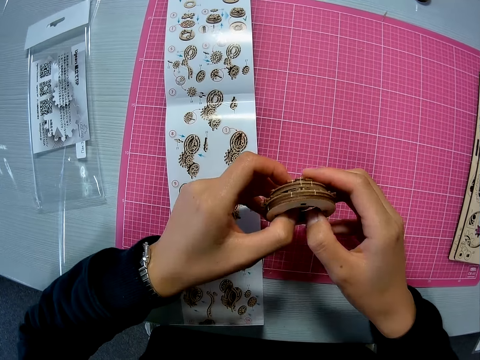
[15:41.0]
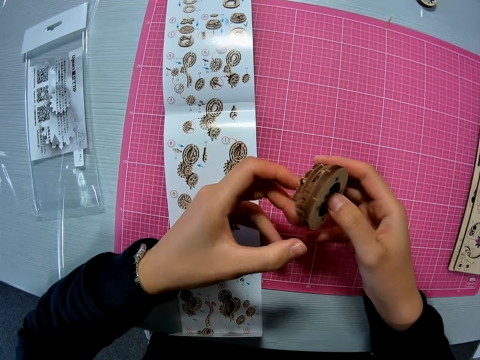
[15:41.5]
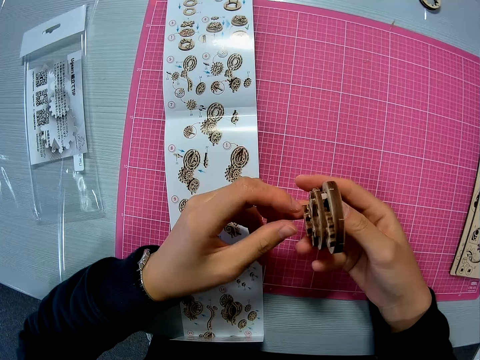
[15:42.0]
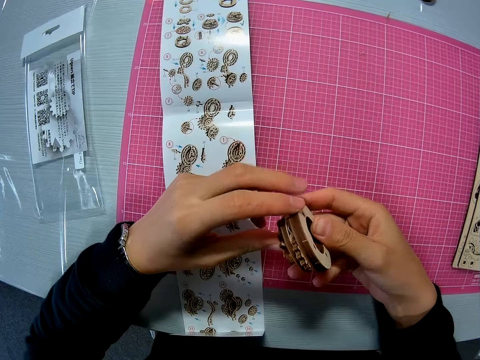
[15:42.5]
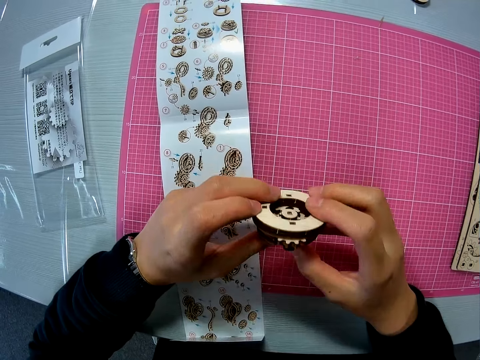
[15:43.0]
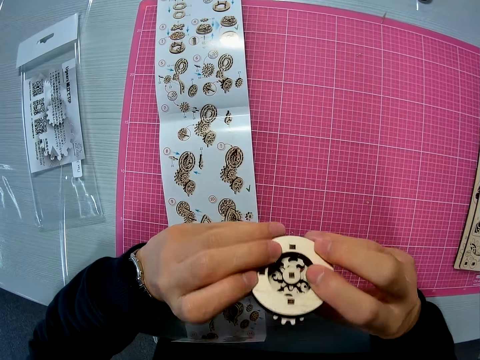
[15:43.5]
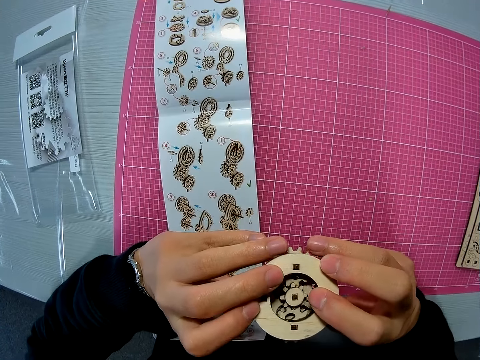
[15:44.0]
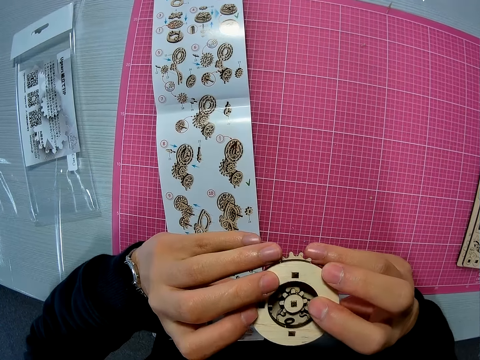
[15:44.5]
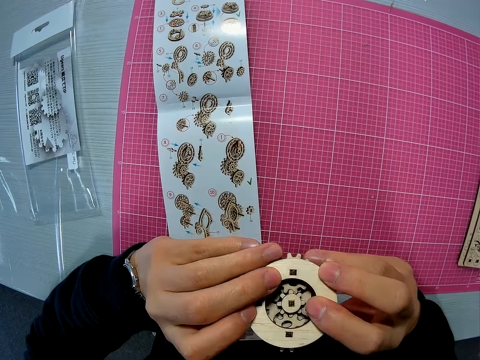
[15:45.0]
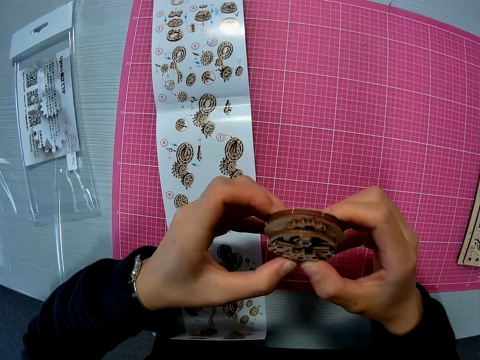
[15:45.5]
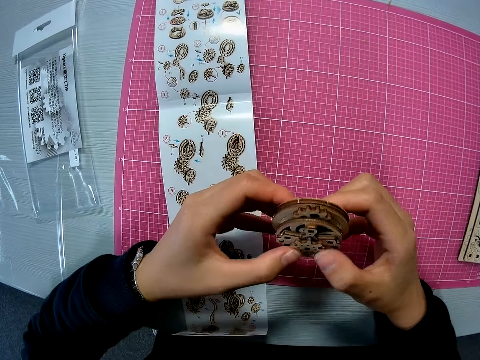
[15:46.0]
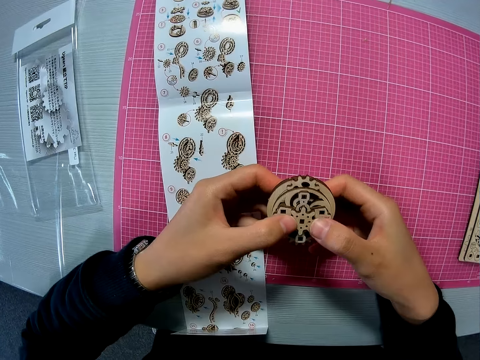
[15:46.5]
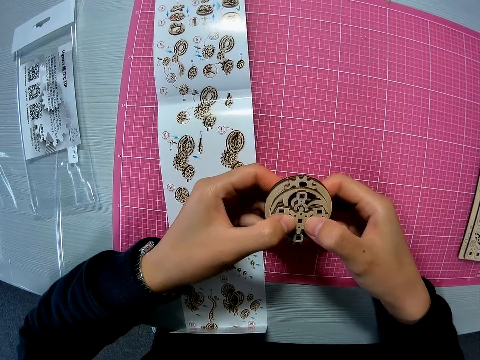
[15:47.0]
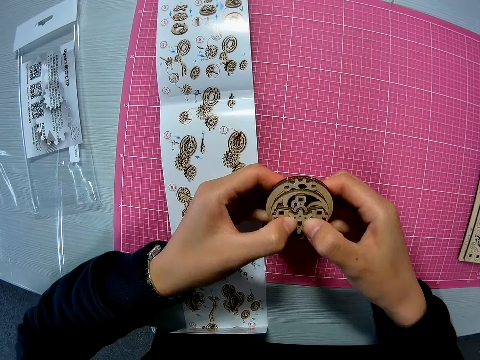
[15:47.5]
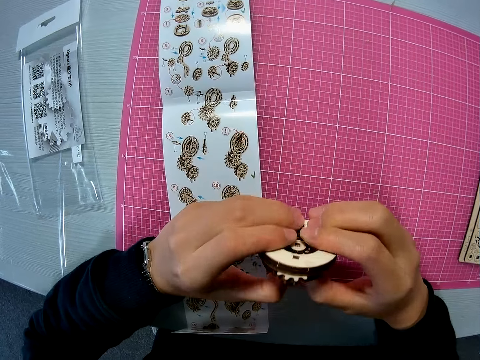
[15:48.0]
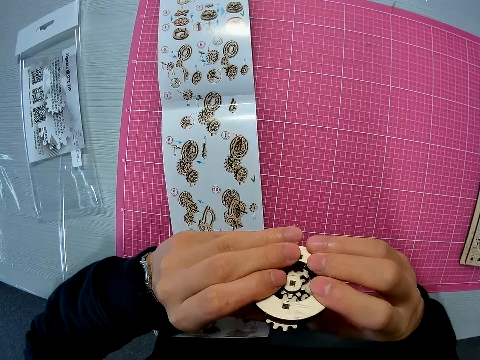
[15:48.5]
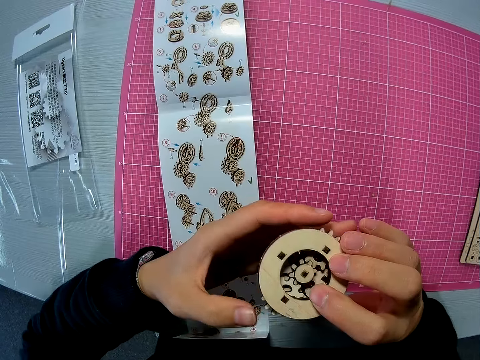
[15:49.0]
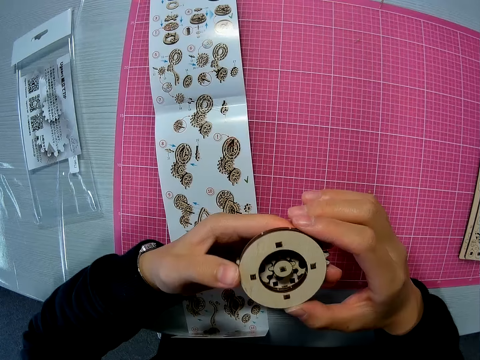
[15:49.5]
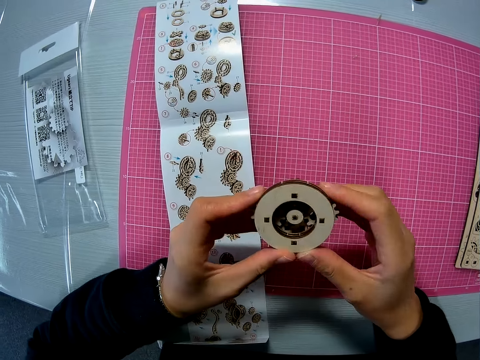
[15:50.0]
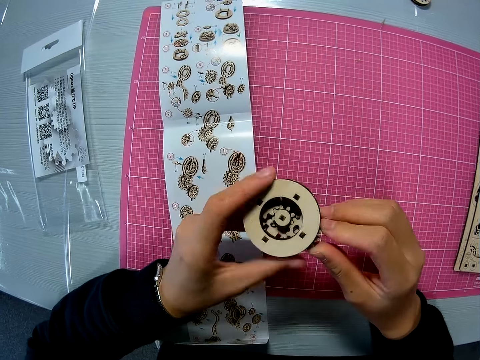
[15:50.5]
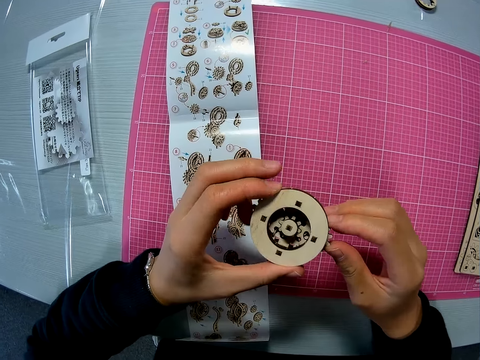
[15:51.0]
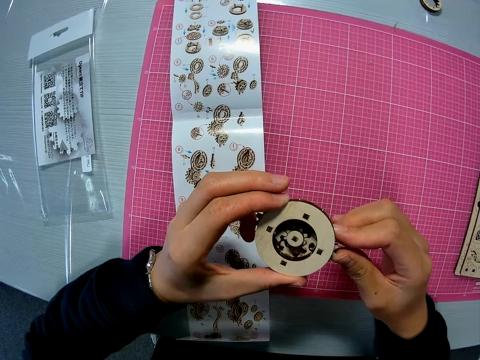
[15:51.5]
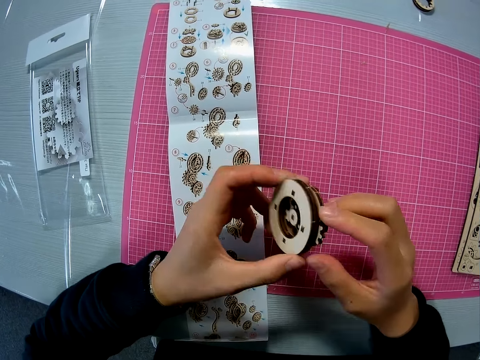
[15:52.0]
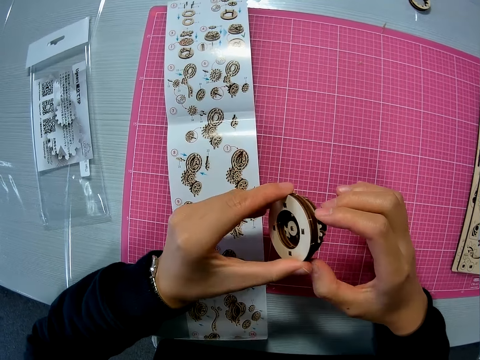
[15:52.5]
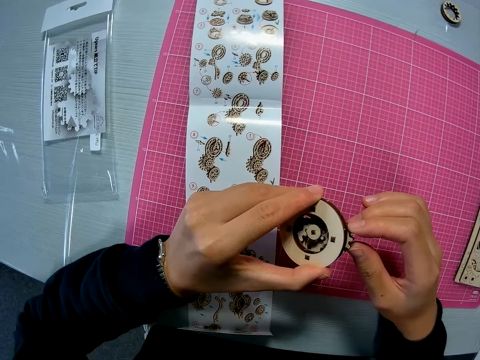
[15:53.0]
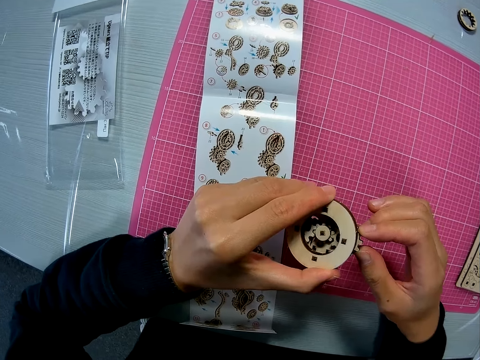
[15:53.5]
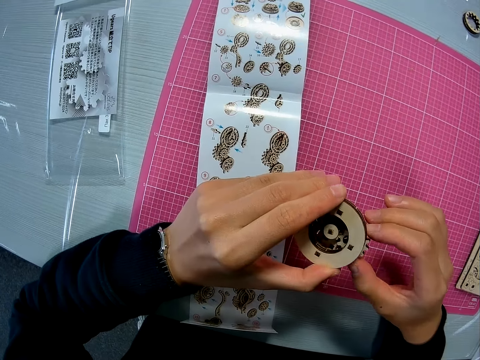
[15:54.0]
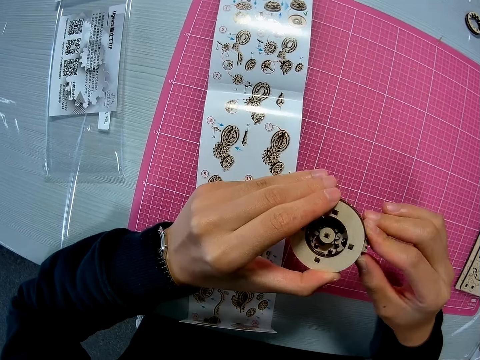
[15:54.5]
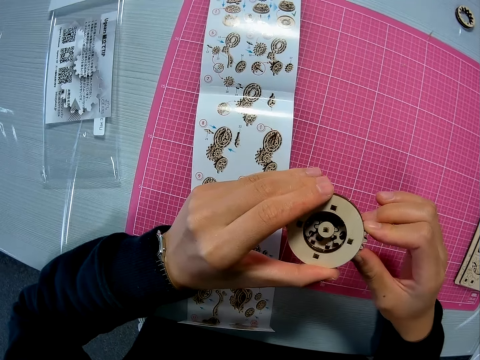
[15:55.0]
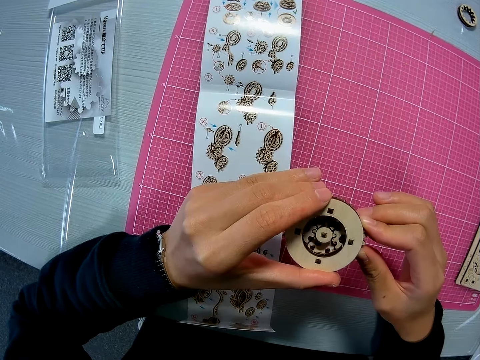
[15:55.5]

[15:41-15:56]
The camera wearer turns the wooden gear steel. She stares at the wooden gear steel. She fits the wooden gear steel. She rotates the wooden gear steel. She sets the mechanical model with her right hand.

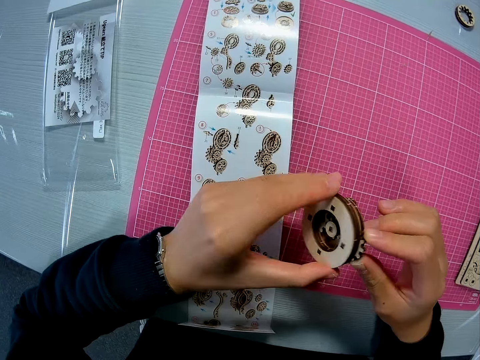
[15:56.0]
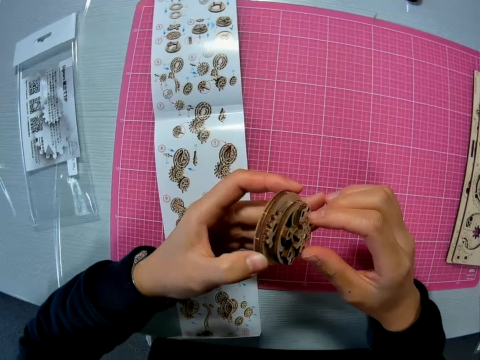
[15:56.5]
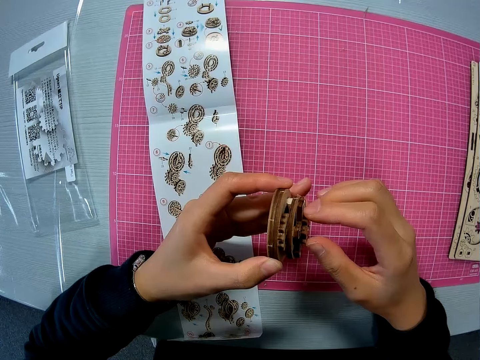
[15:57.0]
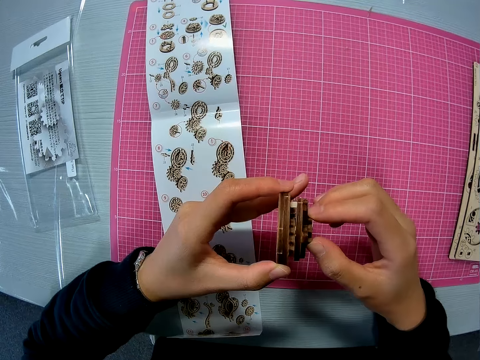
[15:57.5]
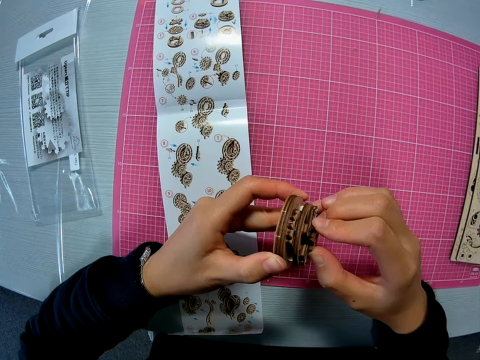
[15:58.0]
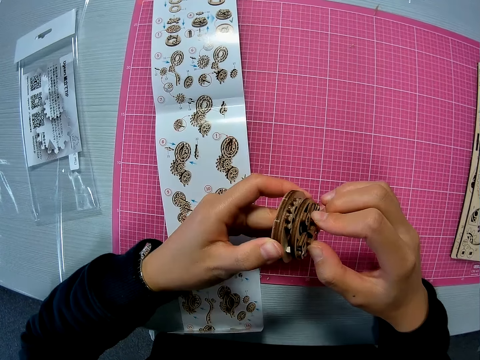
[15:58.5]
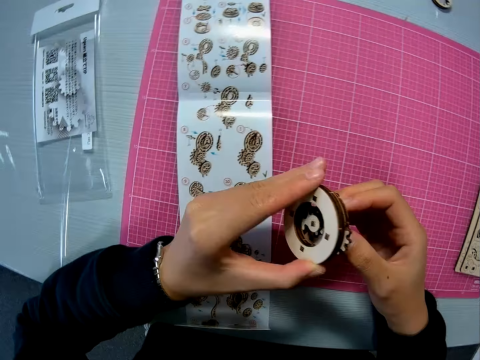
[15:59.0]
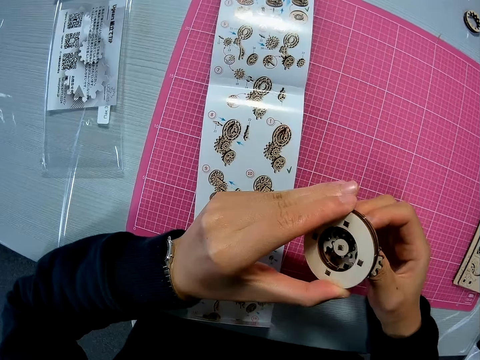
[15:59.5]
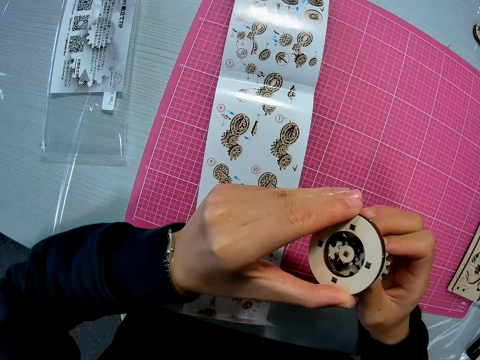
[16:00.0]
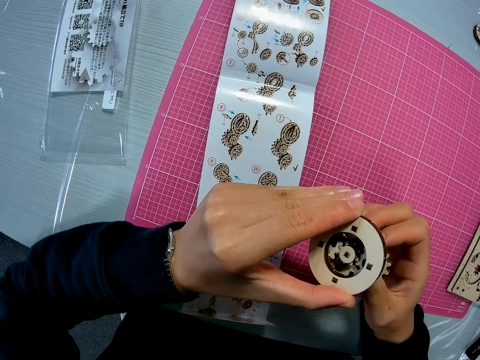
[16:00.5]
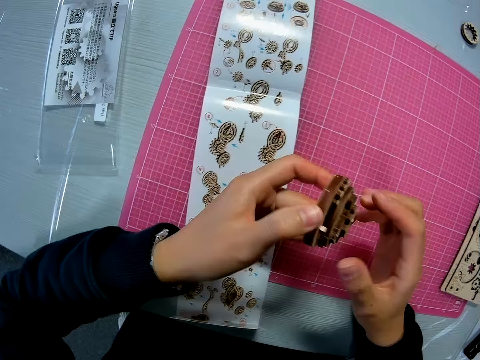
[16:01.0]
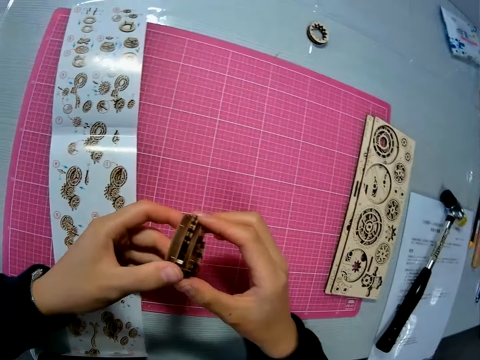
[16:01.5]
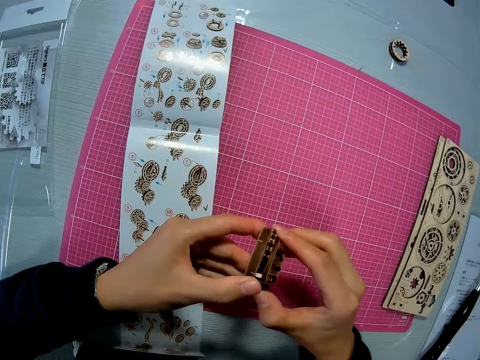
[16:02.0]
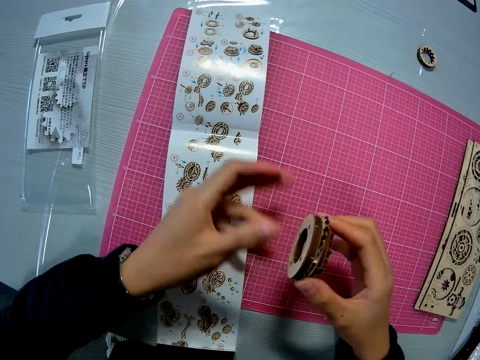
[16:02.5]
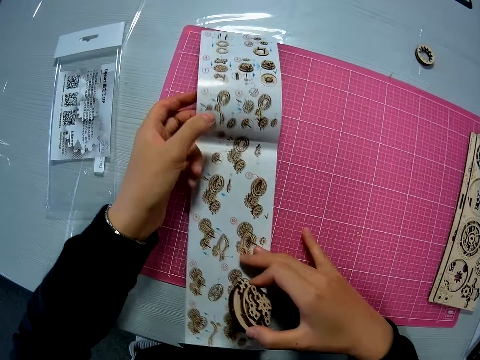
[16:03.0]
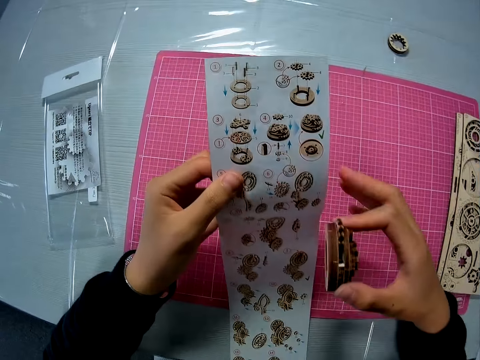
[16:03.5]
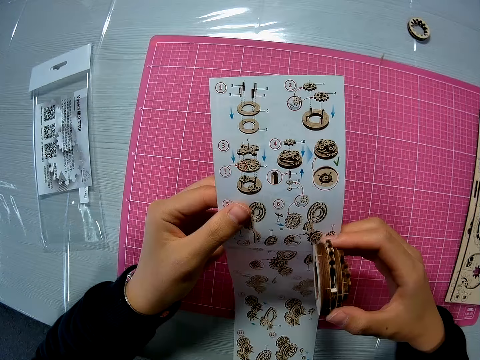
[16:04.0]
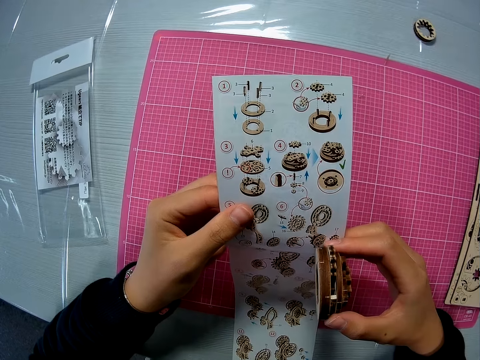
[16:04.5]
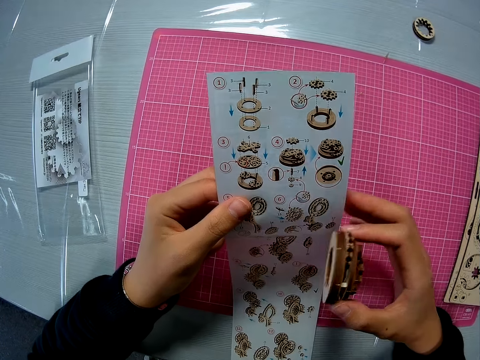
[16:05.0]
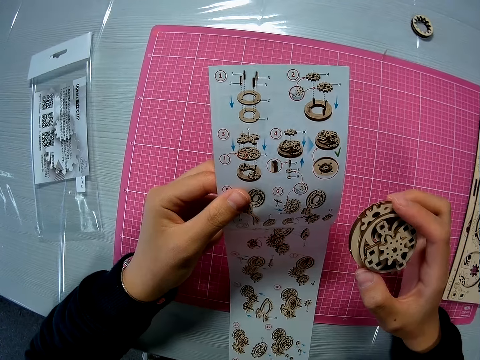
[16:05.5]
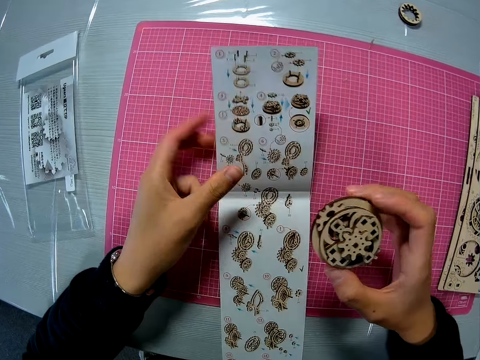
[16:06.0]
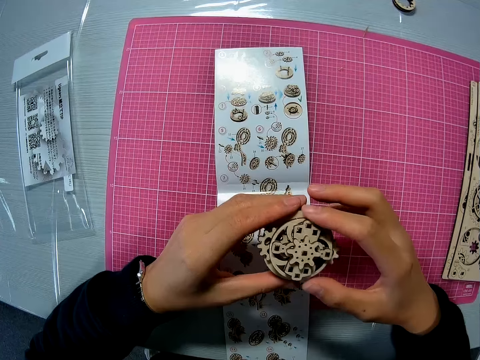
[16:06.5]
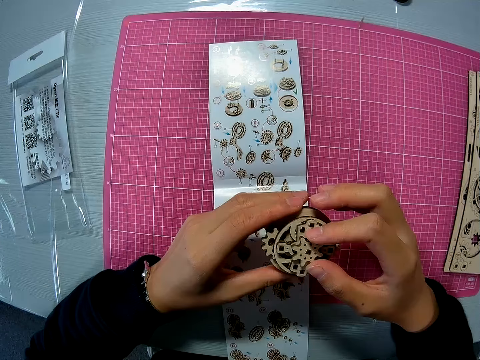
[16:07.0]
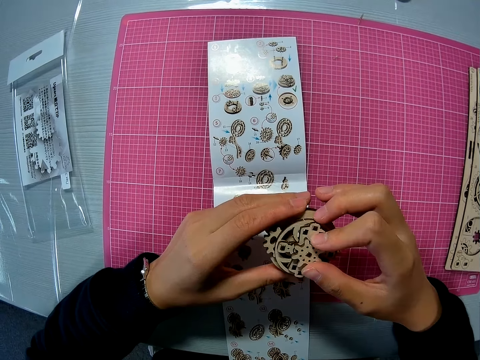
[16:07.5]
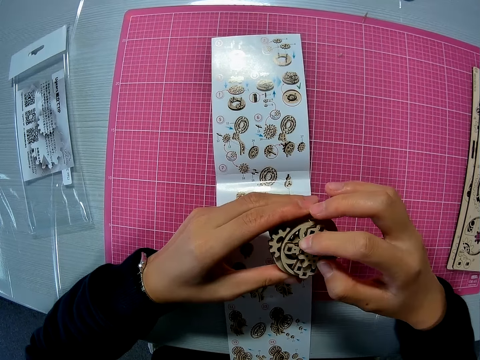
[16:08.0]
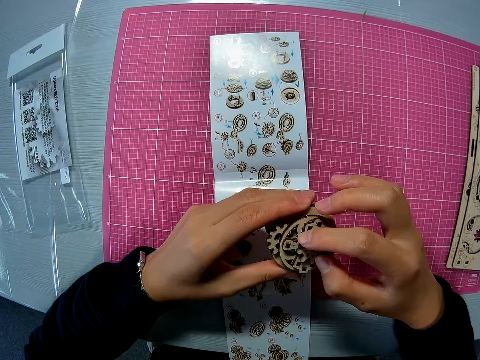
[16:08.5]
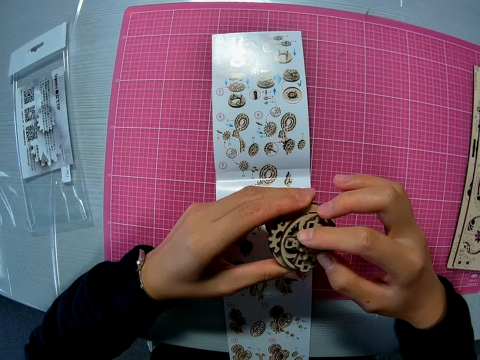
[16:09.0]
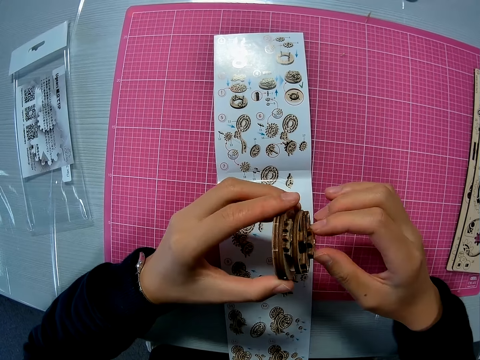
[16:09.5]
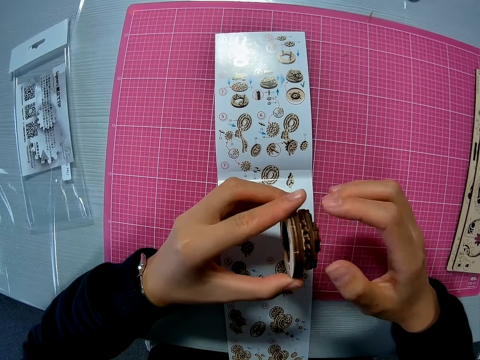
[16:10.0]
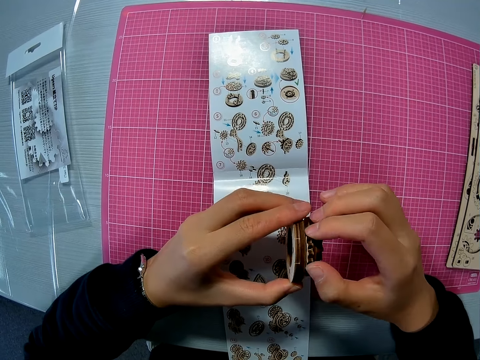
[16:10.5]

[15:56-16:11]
The camera wearer raises an instruction manual from the pink sheet on the table with both hands. She holds the wooden gear steel. She stares at the manual. She moves the mechanical model briefly with her right hand. She drops the instruction manual on the pink sheet on the table. She holds the mechanical model with both hands. She rotates the wooden gear steel. She sets the mechanical model with her right hand.
